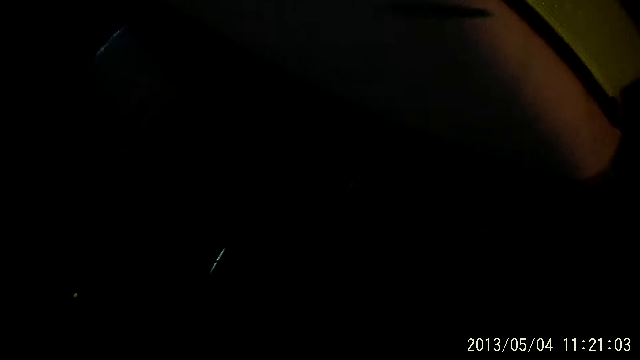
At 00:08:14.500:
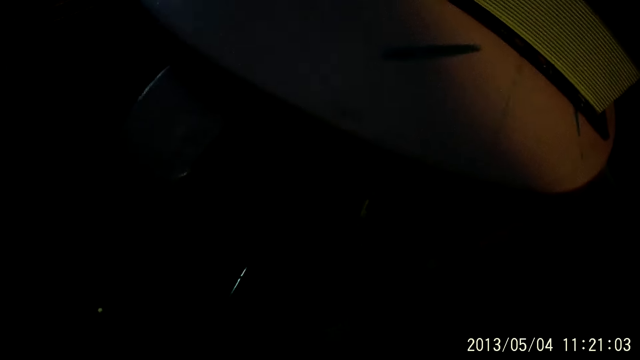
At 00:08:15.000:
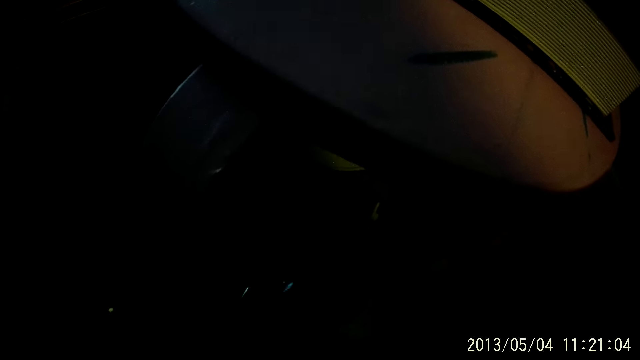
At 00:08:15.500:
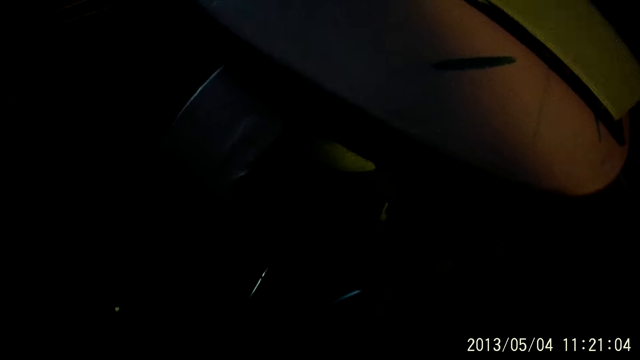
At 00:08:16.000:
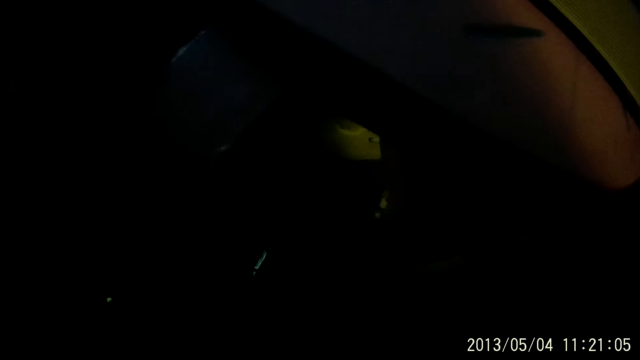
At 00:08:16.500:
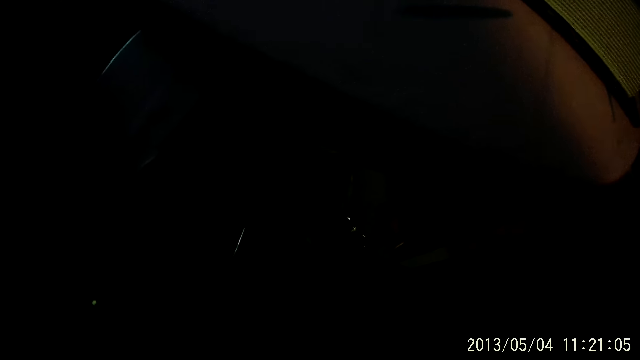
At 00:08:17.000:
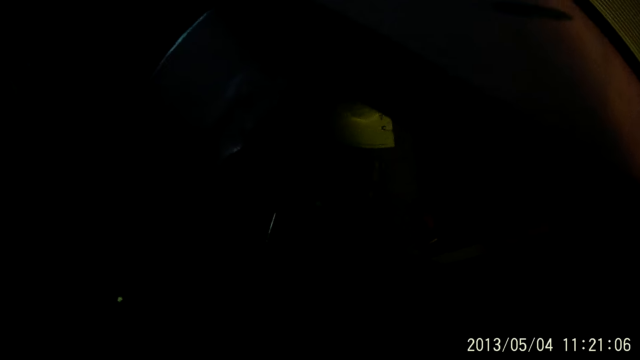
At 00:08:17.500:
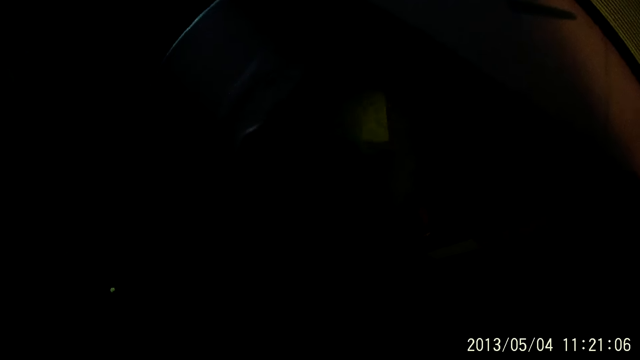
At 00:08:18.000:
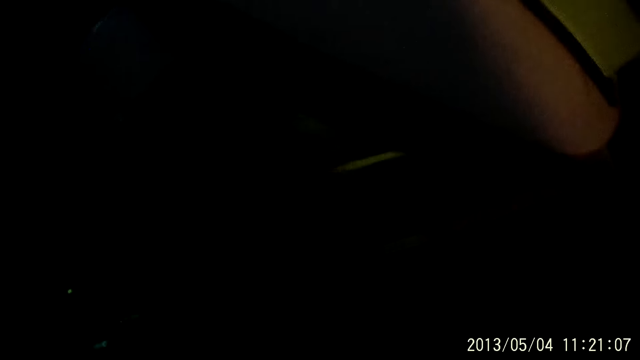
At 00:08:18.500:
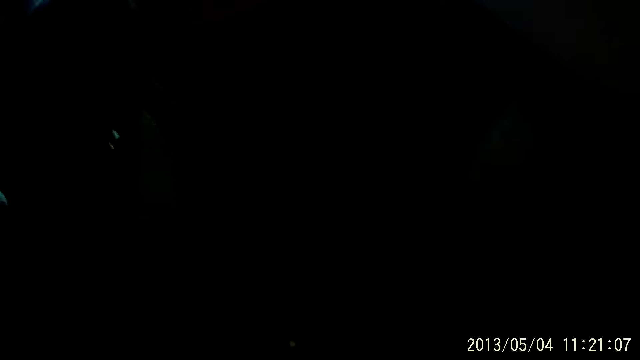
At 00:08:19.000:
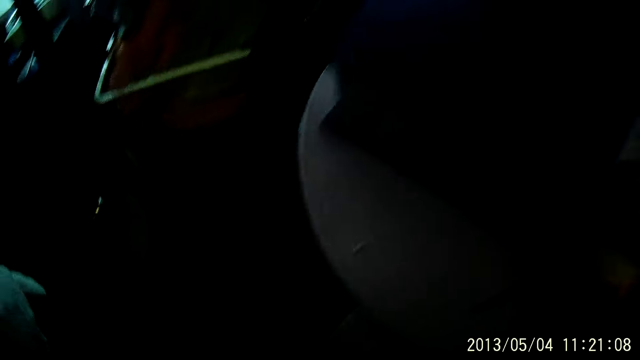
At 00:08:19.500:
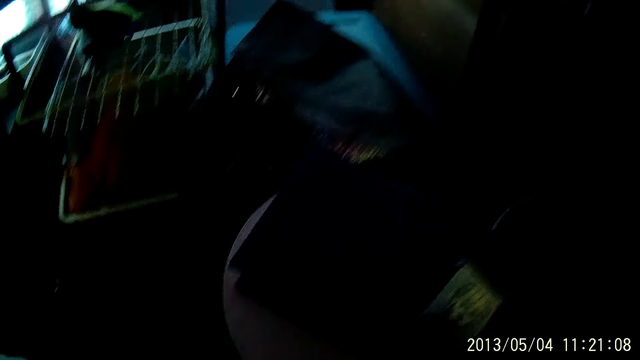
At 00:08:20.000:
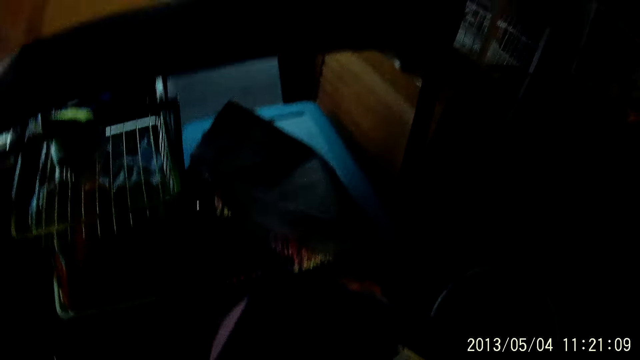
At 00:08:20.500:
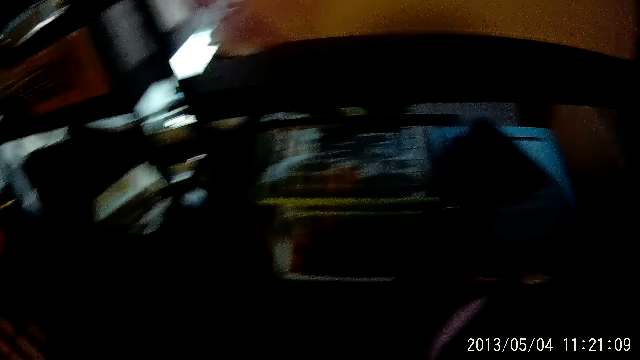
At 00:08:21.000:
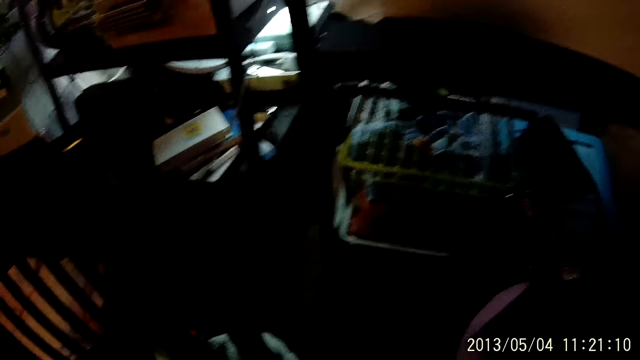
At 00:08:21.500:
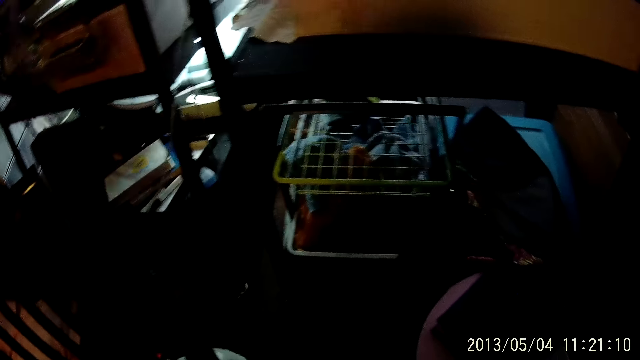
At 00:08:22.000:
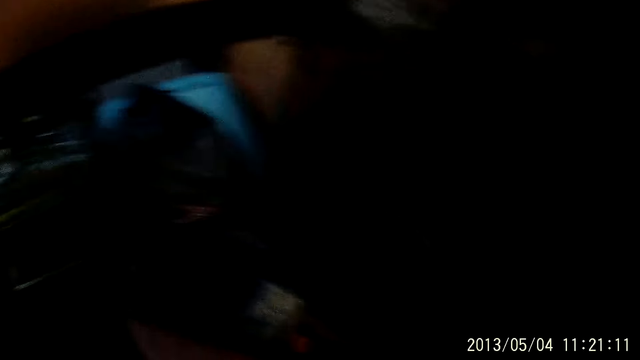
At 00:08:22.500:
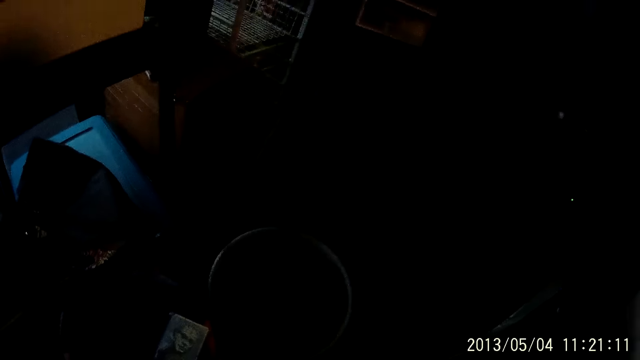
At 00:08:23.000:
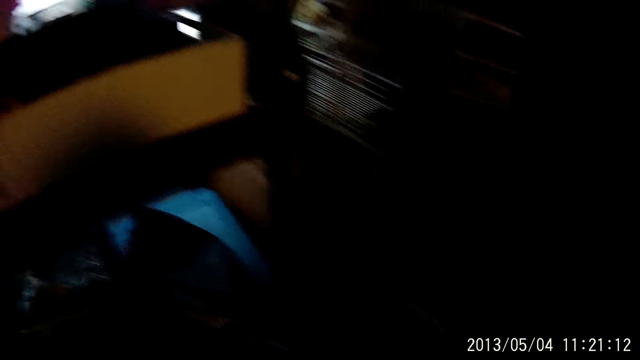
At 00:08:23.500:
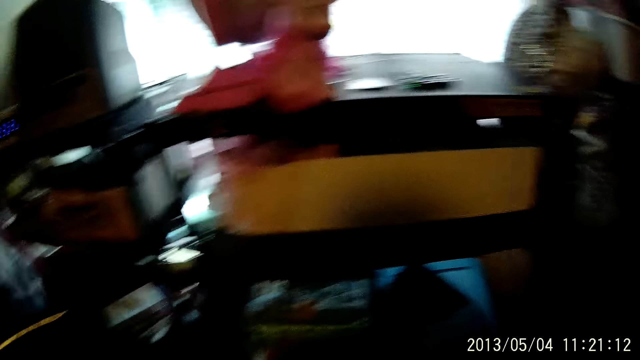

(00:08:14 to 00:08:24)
The camera wearer does something. They look around.

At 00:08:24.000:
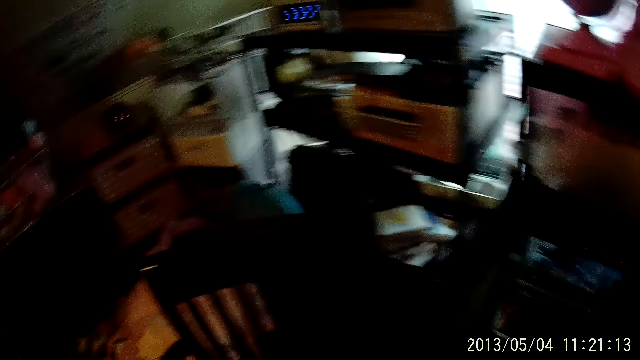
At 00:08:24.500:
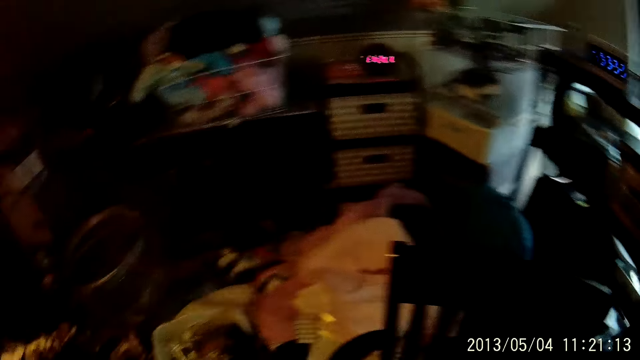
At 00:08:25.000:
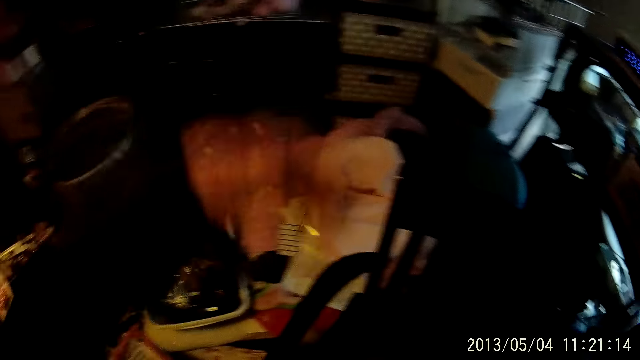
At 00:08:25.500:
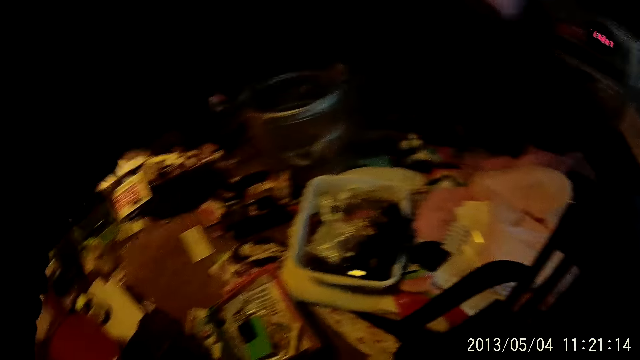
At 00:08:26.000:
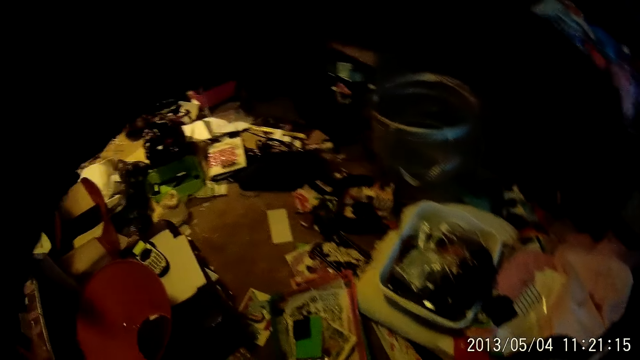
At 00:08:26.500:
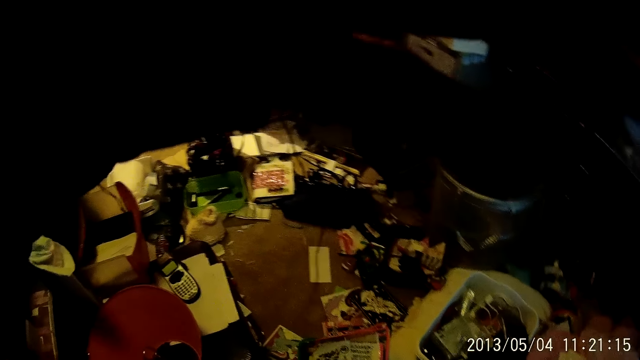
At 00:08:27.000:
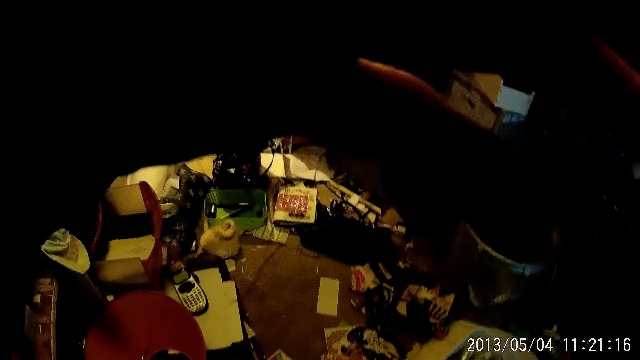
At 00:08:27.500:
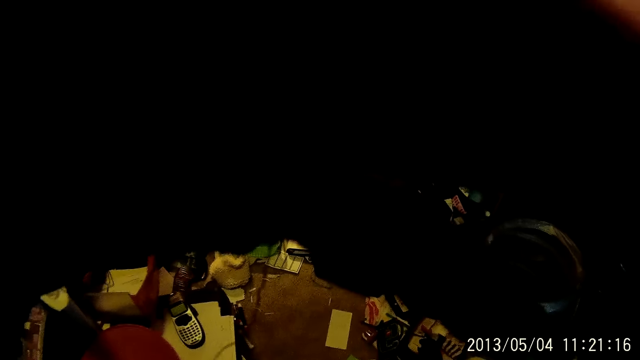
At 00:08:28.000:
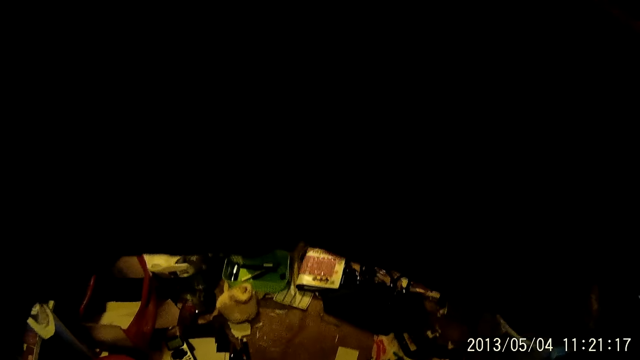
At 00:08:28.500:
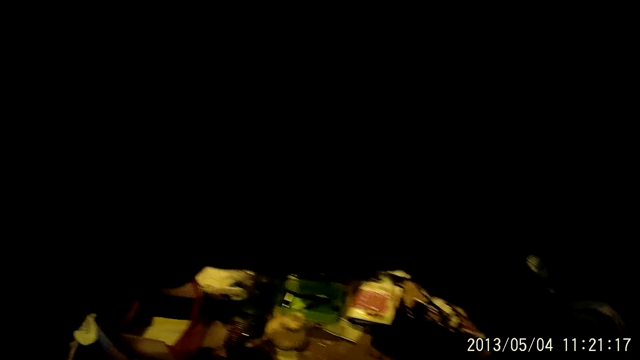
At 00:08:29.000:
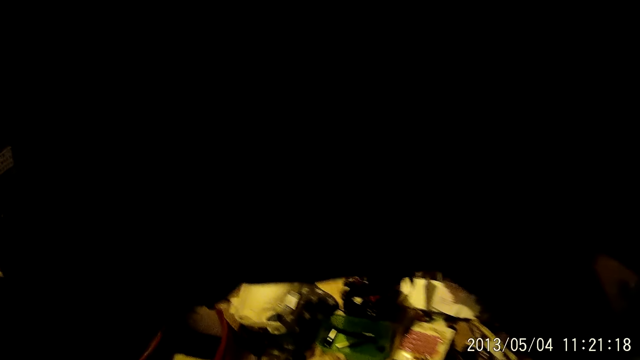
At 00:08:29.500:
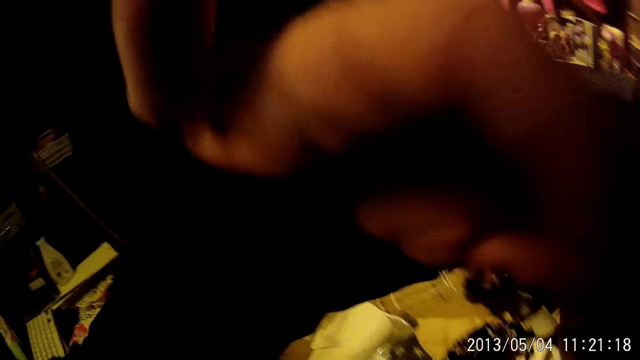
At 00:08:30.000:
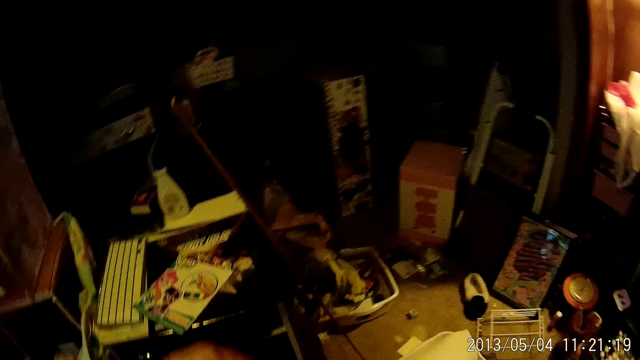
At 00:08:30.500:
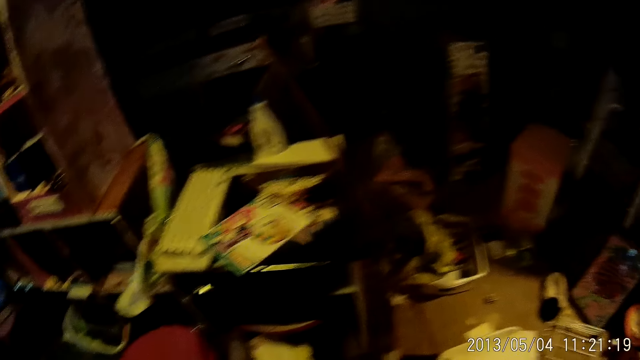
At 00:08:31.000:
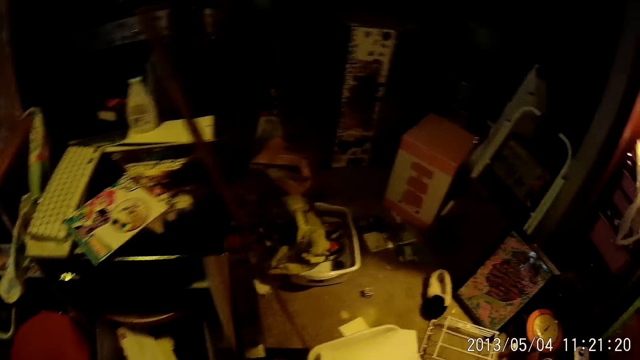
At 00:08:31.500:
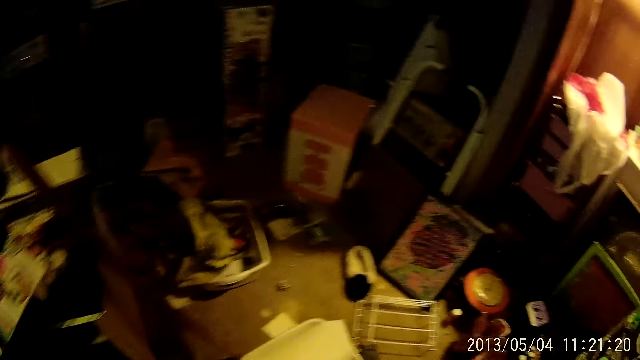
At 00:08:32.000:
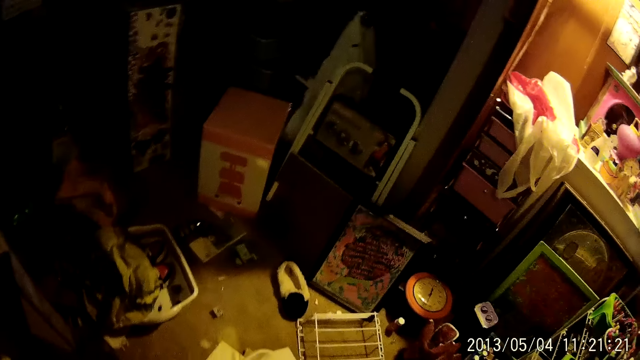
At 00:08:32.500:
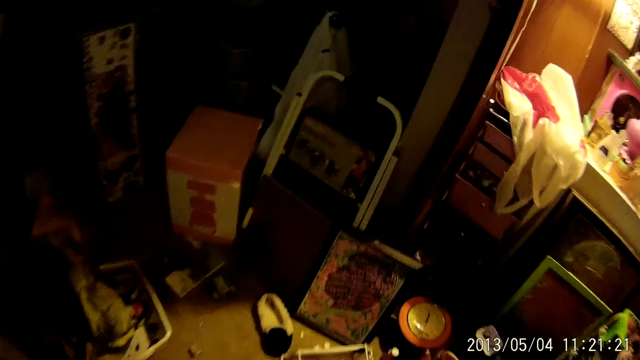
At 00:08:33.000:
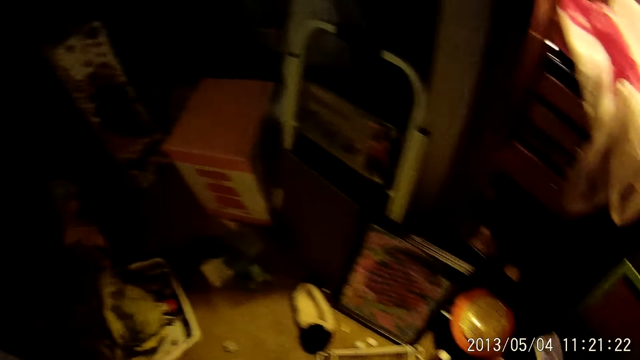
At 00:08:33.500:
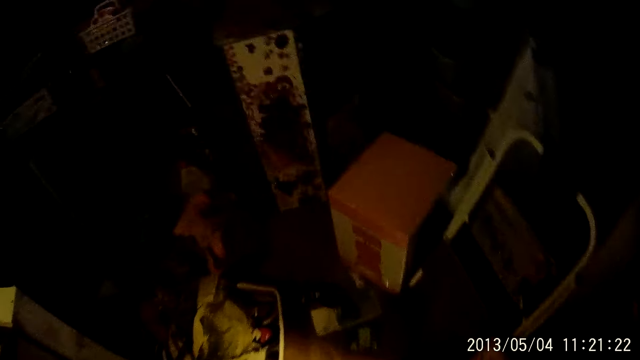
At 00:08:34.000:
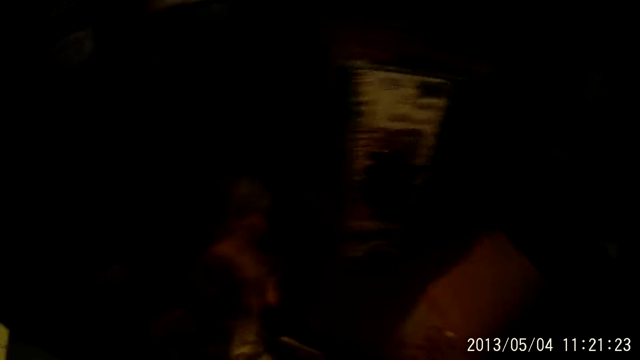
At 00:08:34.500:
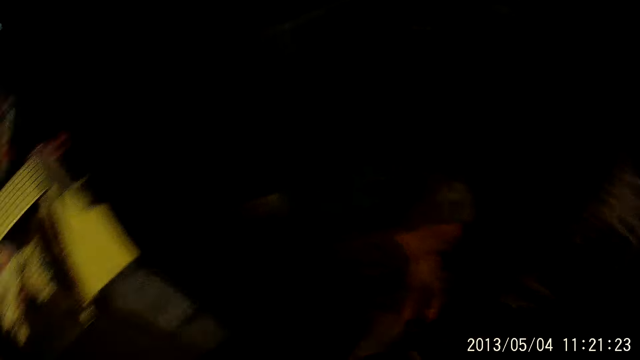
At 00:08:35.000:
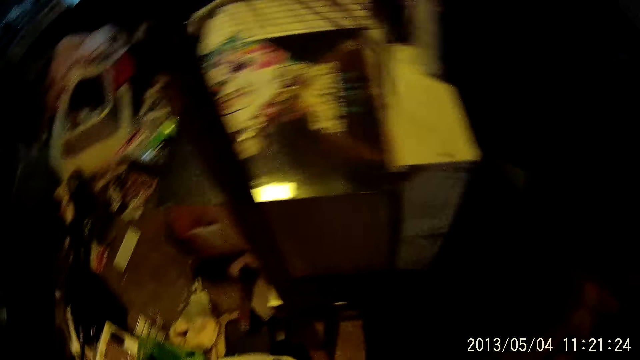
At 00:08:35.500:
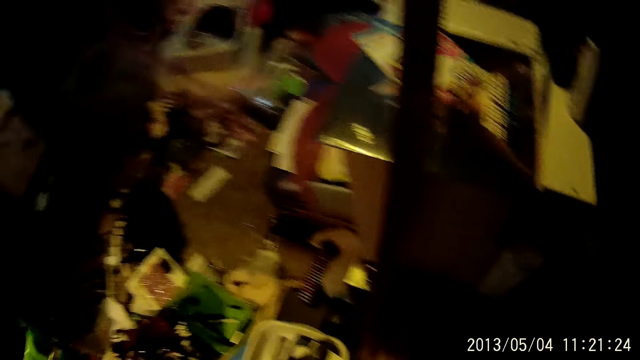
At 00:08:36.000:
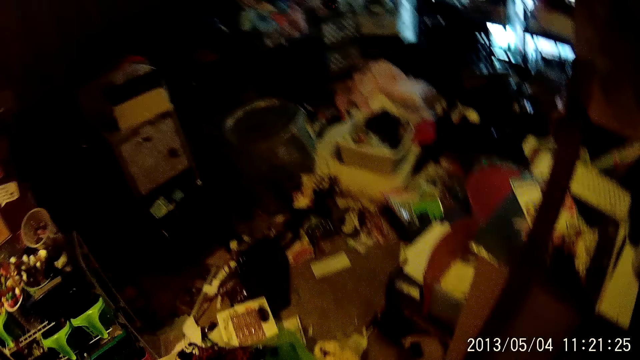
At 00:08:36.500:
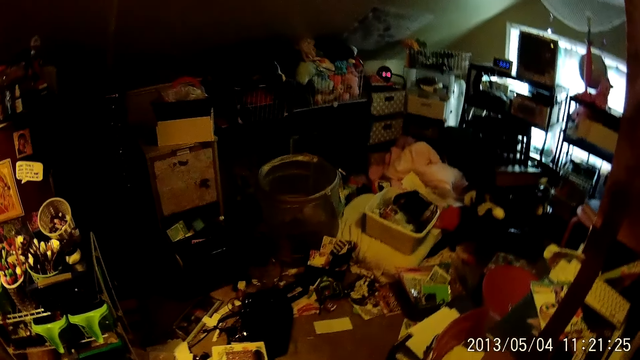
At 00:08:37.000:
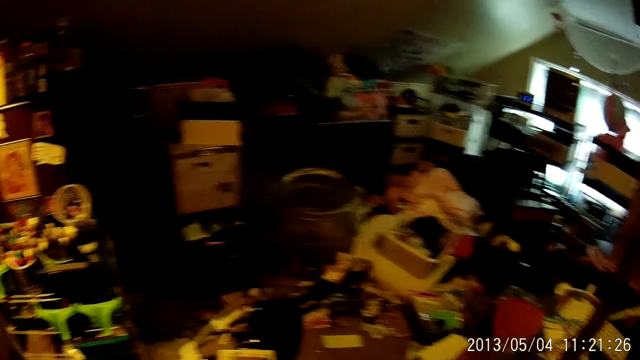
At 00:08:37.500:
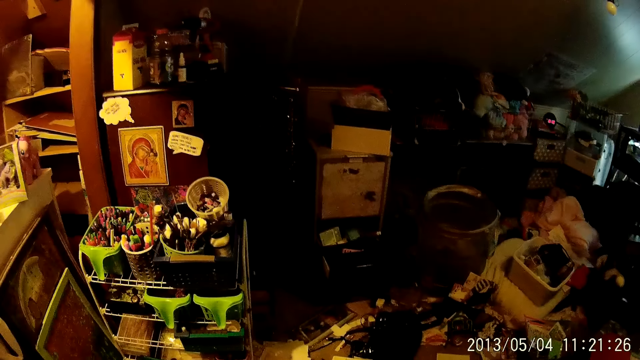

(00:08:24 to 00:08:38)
The camera wearer scratches her hair with her left hand. She moves the hand. She drops her left hand to her side. She looks around.
